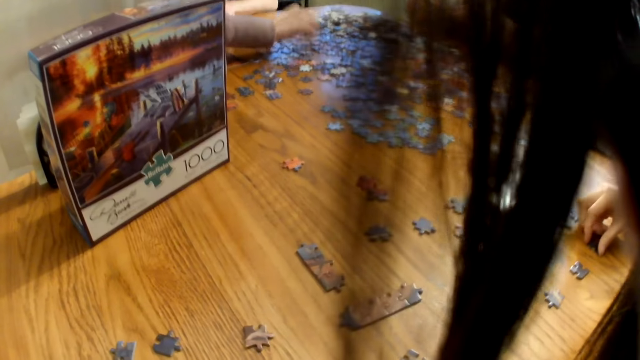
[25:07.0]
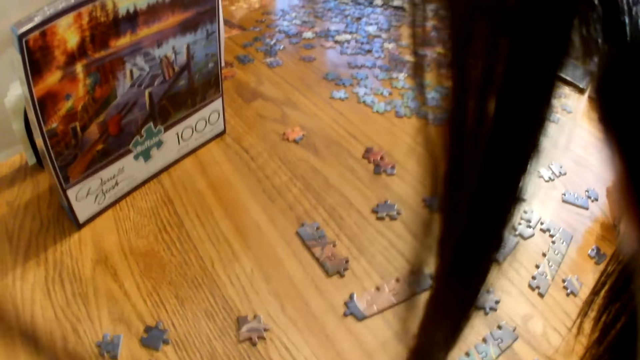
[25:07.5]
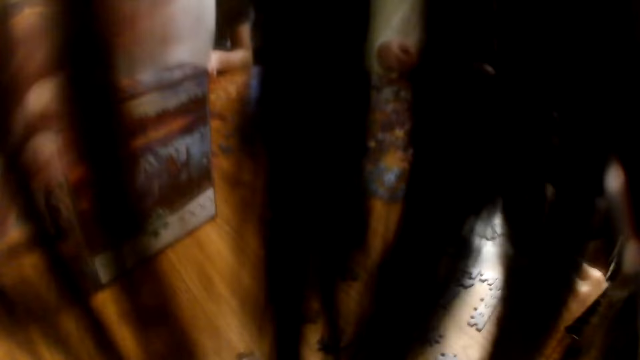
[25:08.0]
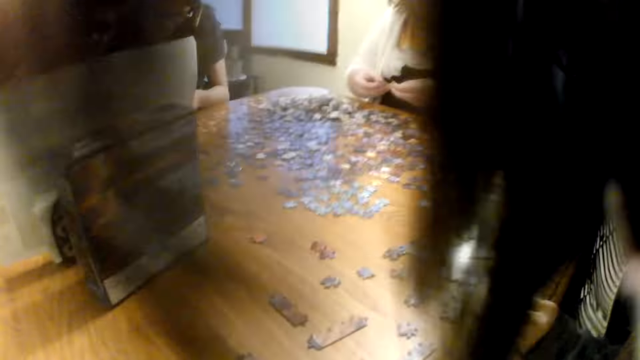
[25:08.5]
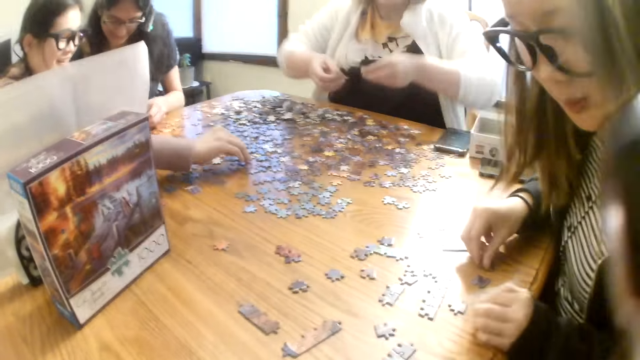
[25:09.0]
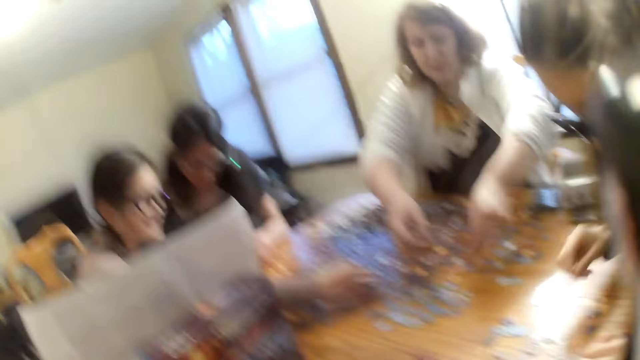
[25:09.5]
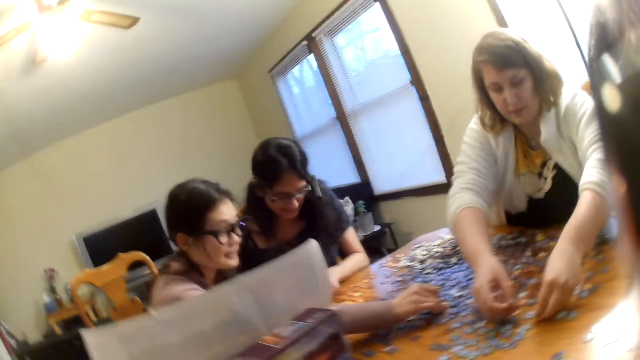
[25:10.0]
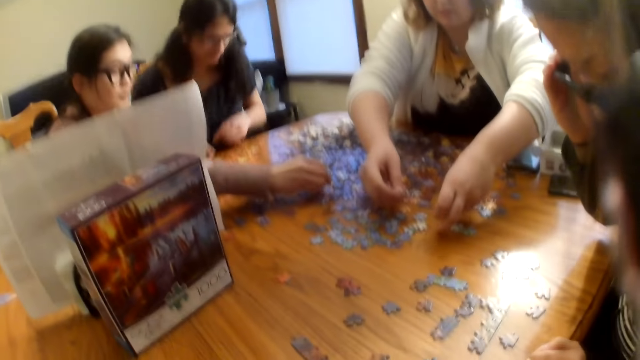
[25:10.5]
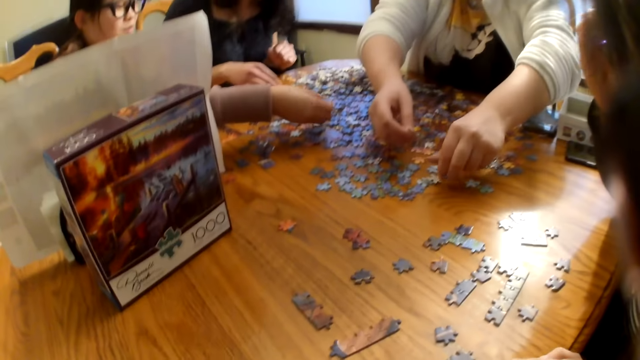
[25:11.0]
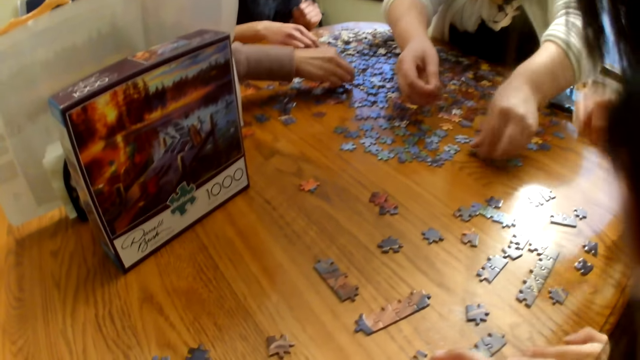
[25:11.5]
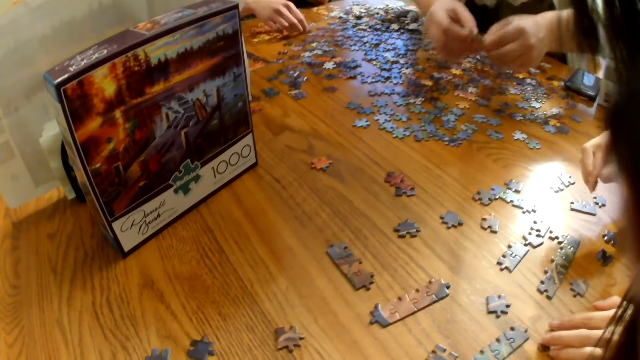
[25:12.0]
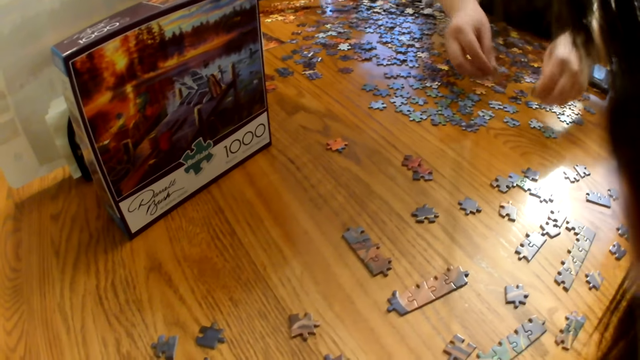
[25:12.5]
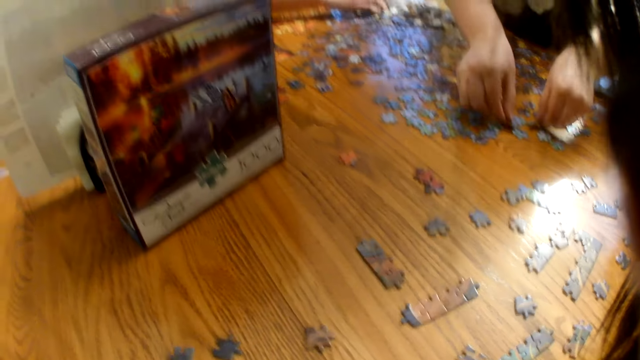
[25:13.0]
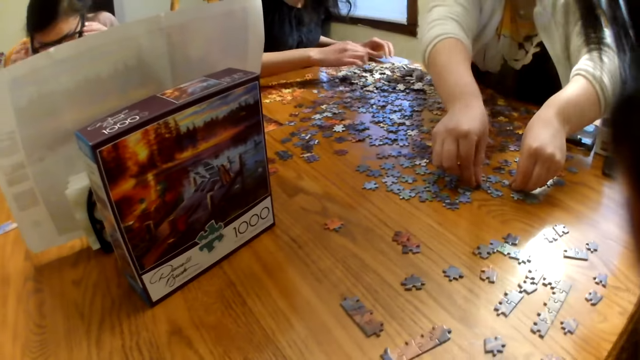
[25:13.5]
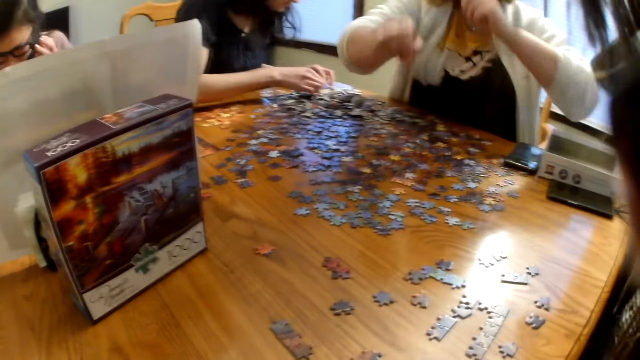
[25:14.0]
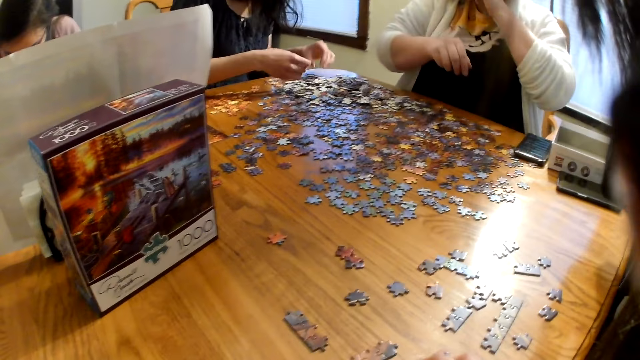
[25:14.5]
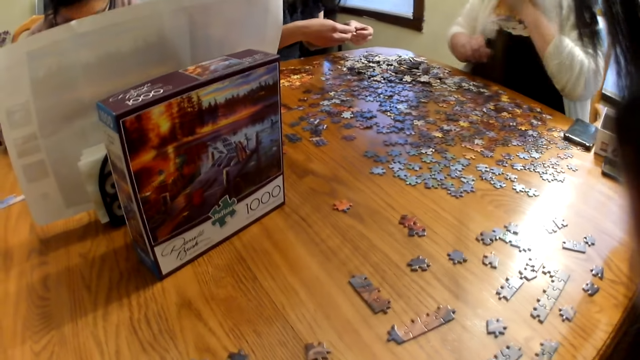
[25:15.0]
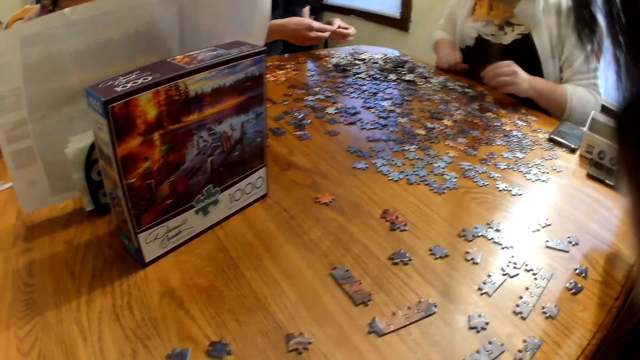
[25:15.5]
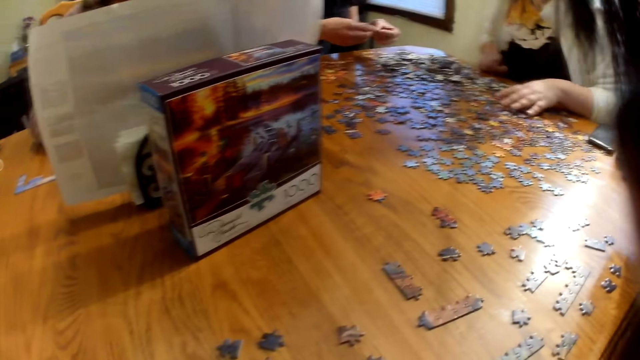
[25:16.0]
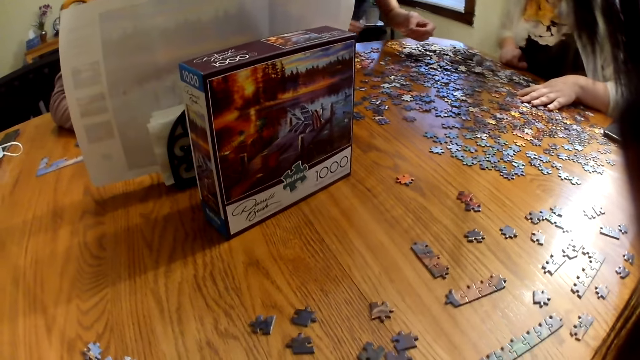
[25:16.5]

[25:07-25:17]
The camera wearer speaks and moves the hair. A woman picks a piece from the table, places the piece on the table and removes the hands from the table.

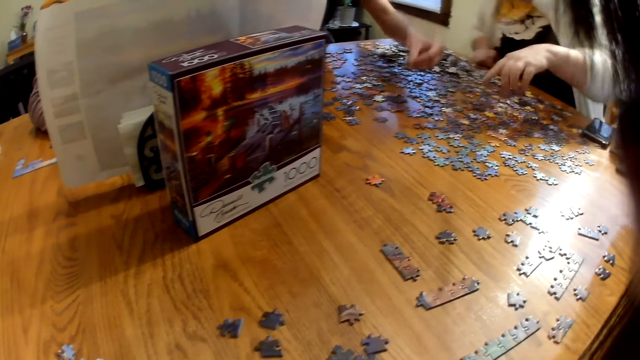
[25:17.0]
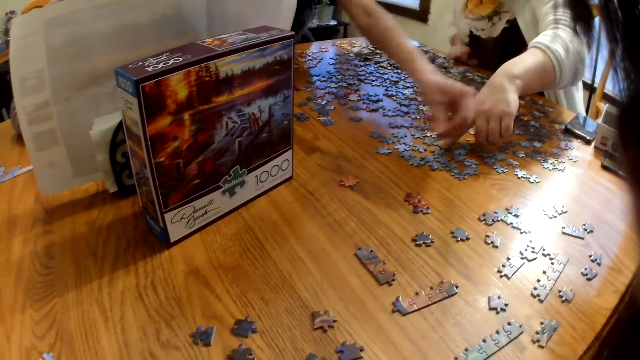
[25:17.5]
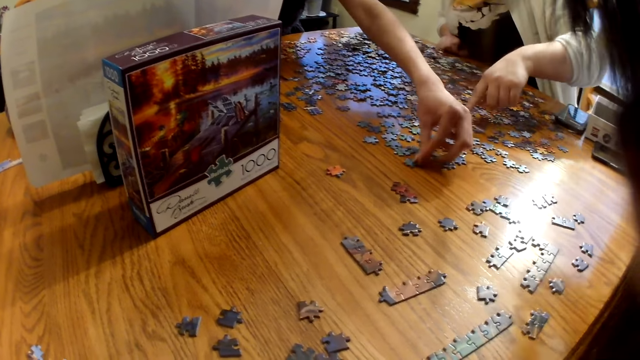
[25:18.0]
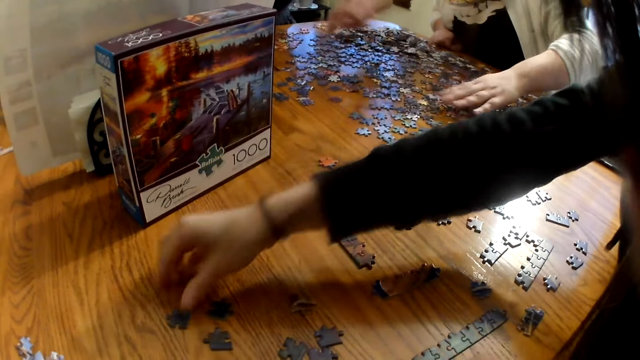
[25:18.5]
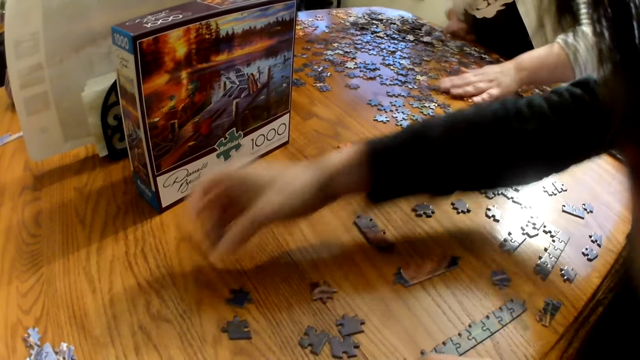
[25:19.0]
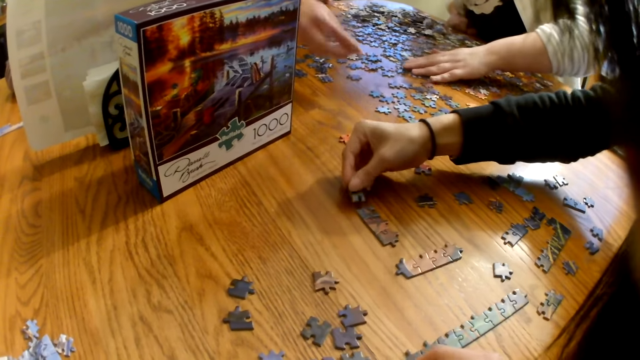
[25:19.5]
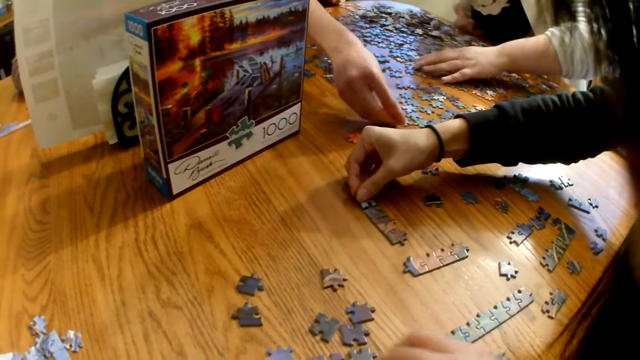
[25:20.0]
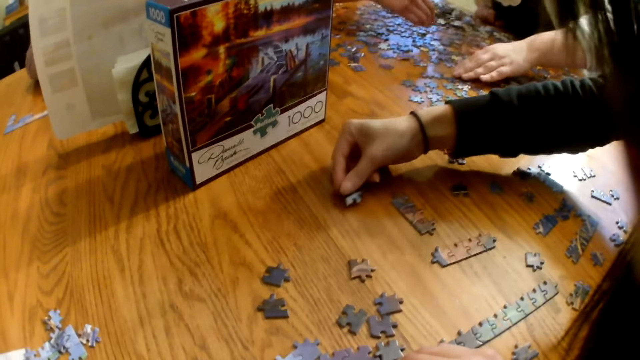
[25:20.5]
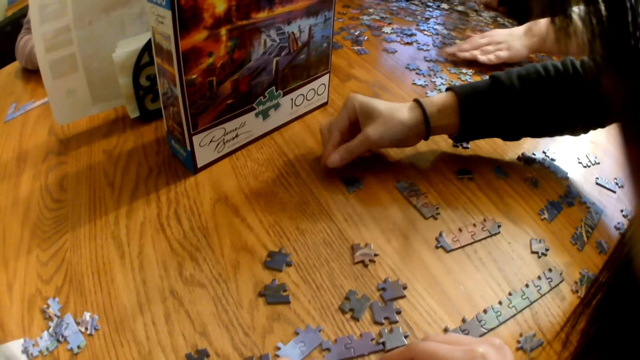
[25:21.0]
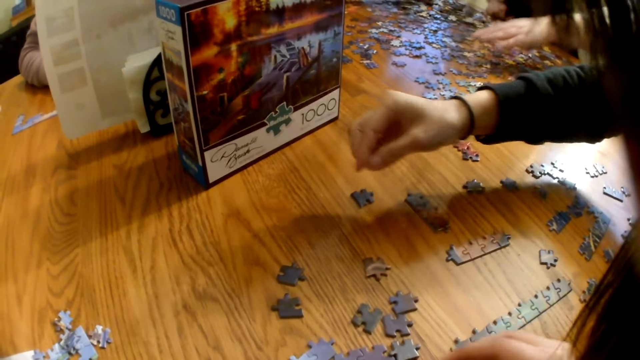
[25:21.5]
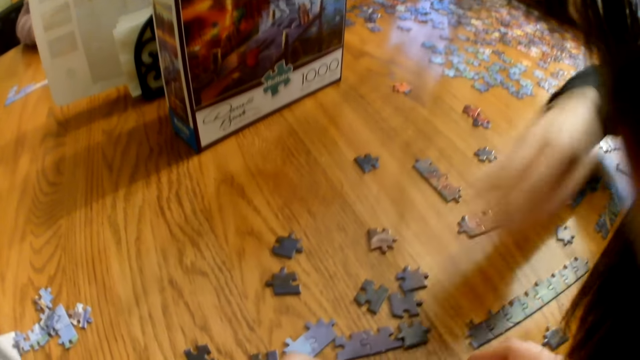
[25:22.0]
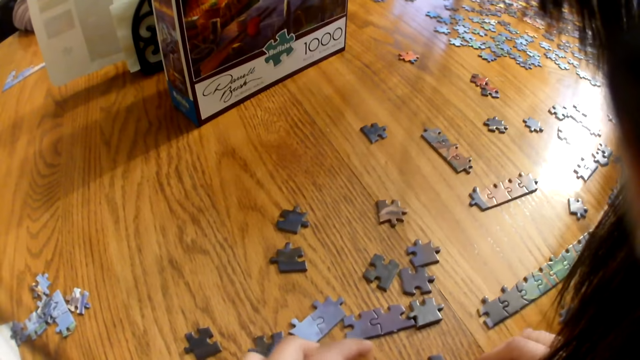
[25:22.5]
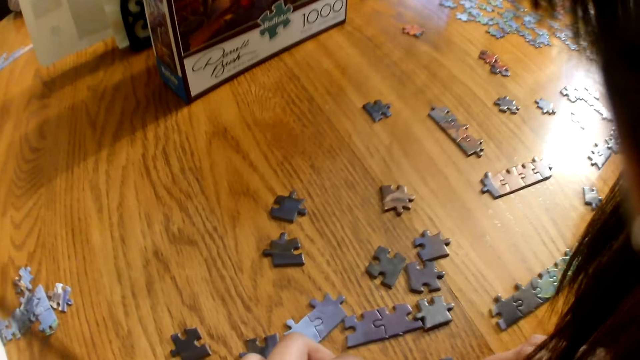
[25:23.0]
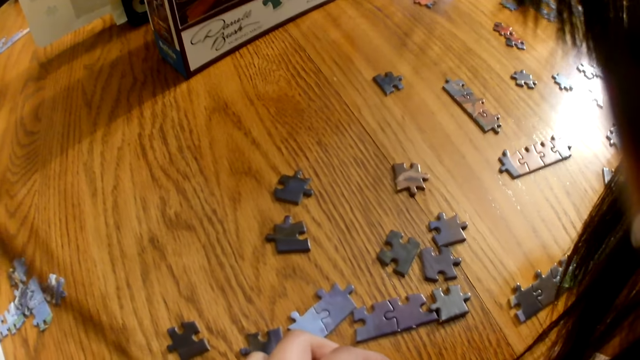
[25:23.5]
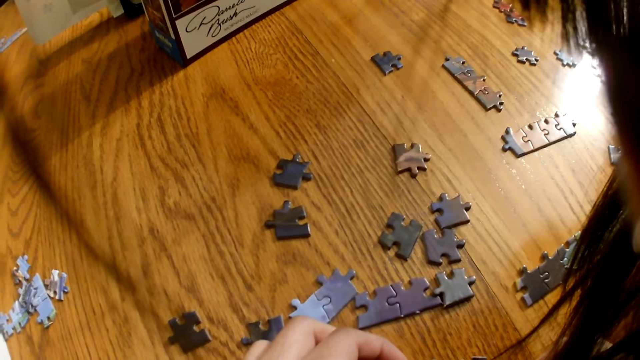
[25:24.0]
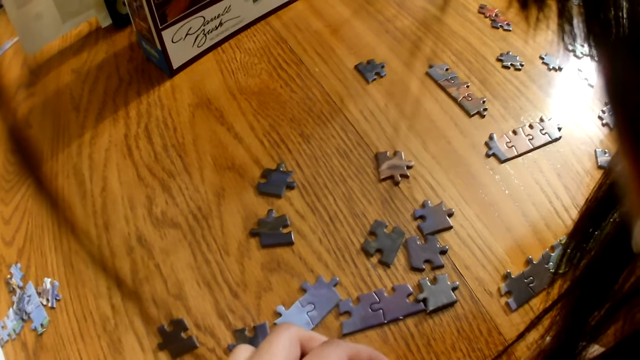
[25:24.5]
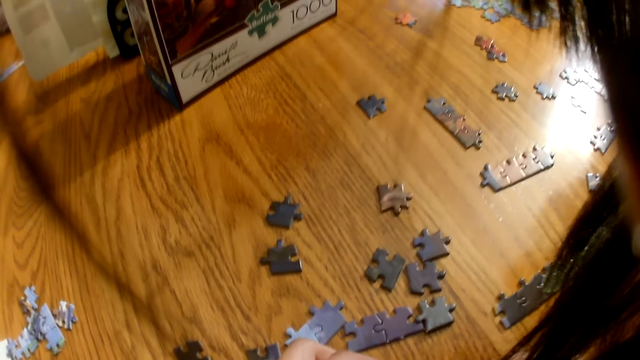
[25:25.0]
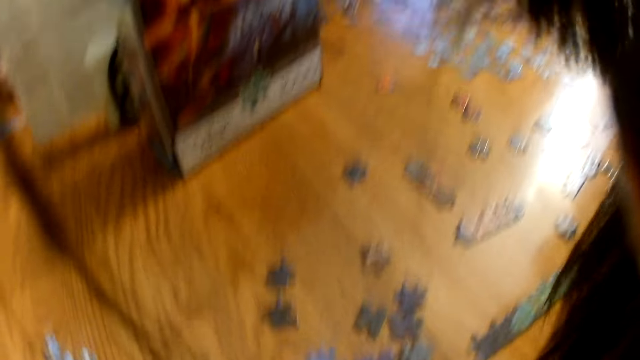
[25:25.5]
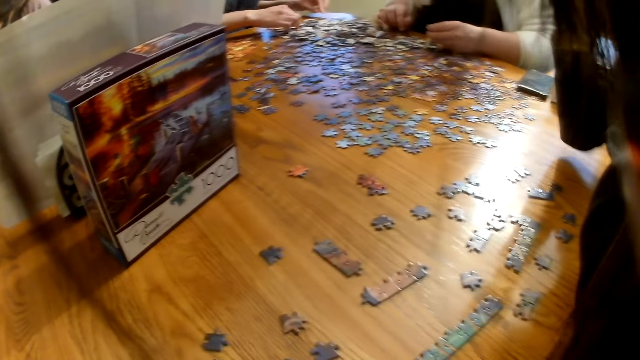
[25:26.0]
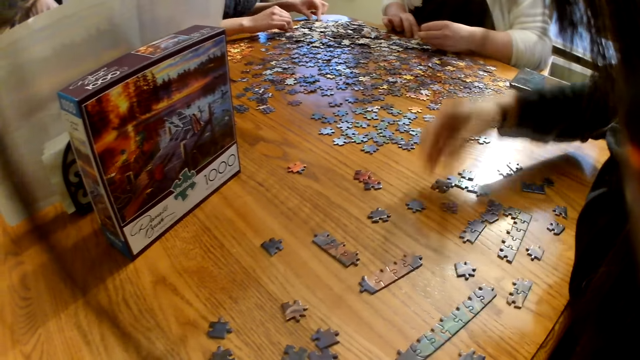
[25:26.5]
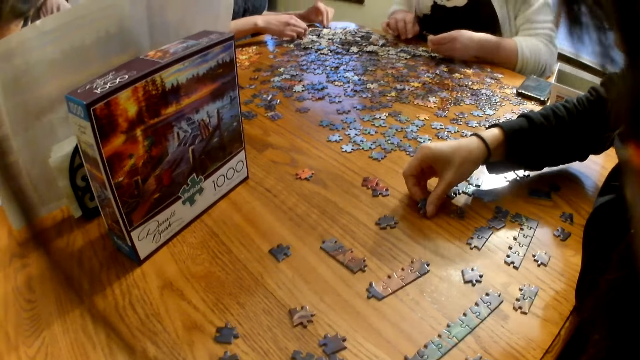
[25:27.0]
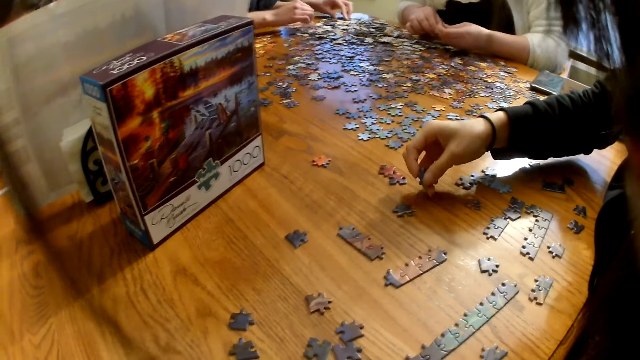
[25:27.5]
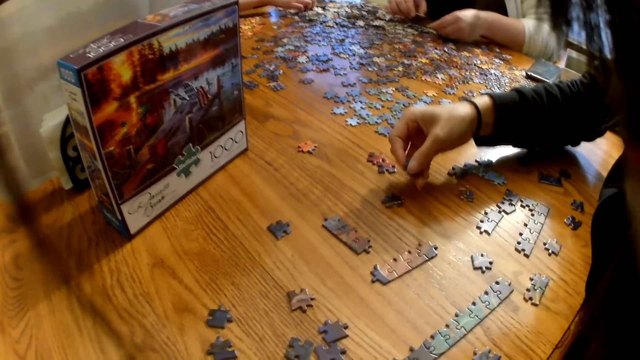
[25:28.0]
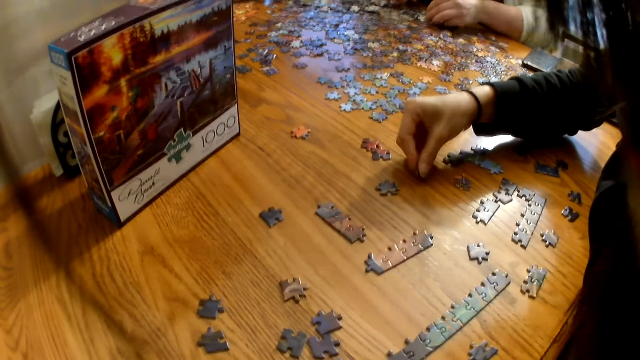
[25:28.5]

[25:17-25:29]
A woman points at the piece on the table. Another woman picks a piece from the table, joins the pieces on the table and places the piece on the table. The camera wearer looks at the pieces on the table. The other woman picks the piece from the table.
